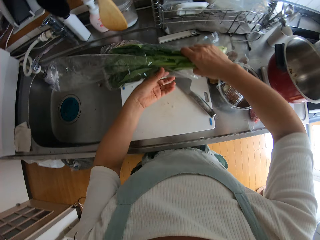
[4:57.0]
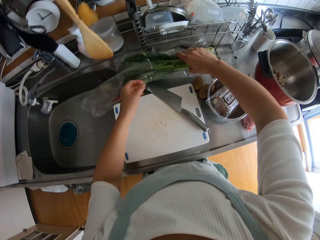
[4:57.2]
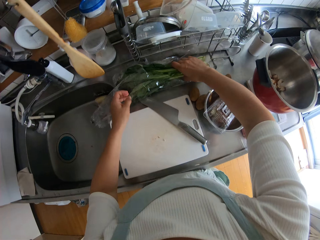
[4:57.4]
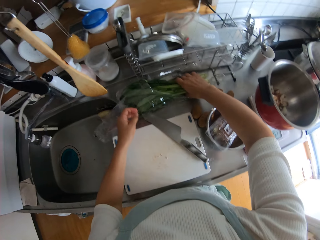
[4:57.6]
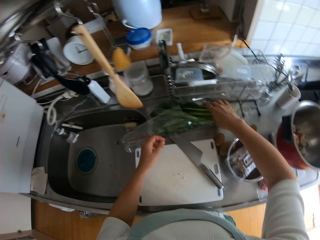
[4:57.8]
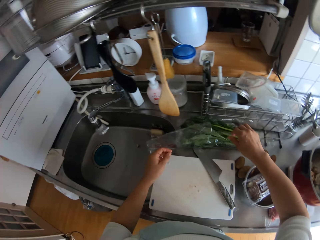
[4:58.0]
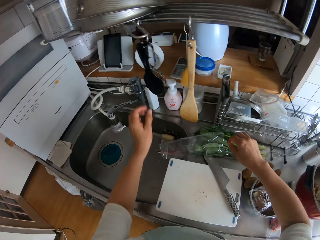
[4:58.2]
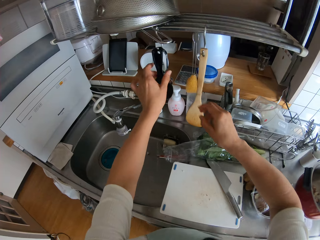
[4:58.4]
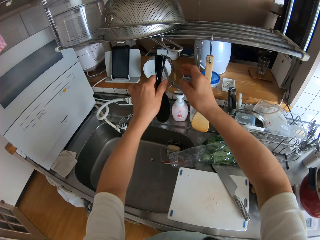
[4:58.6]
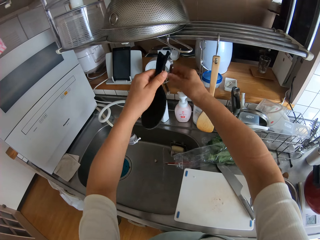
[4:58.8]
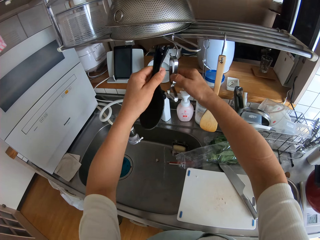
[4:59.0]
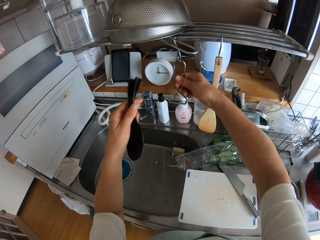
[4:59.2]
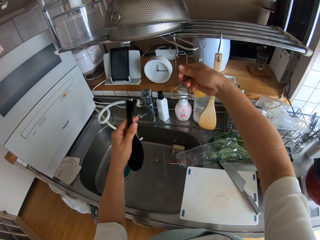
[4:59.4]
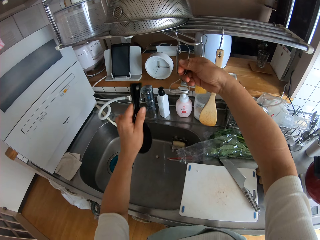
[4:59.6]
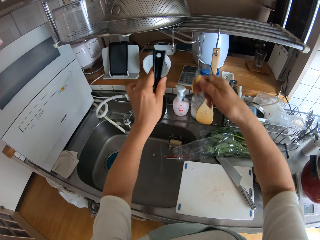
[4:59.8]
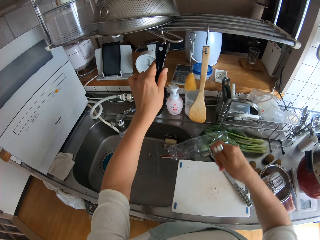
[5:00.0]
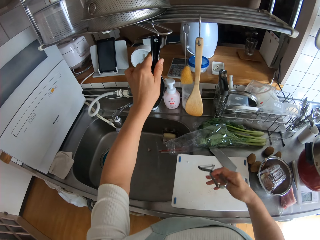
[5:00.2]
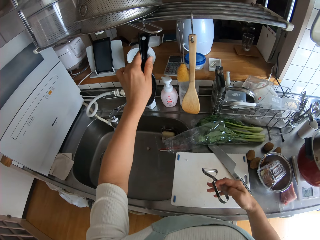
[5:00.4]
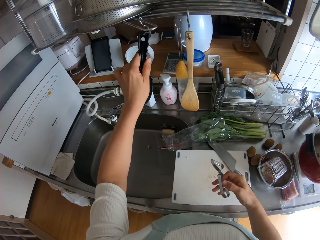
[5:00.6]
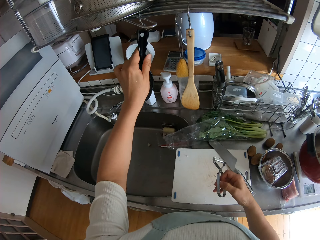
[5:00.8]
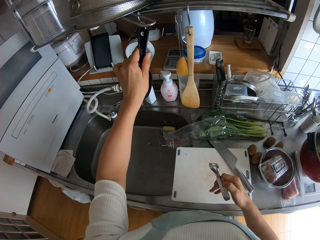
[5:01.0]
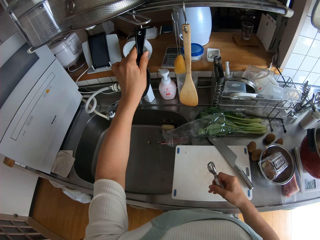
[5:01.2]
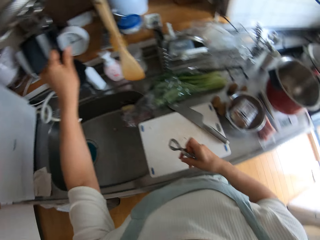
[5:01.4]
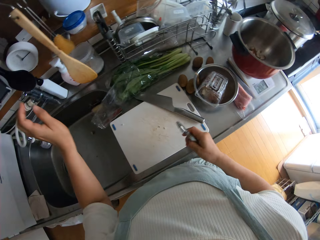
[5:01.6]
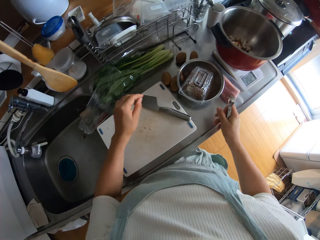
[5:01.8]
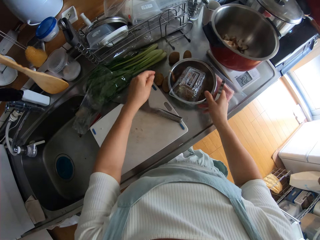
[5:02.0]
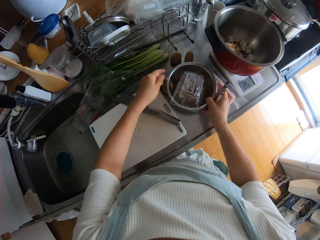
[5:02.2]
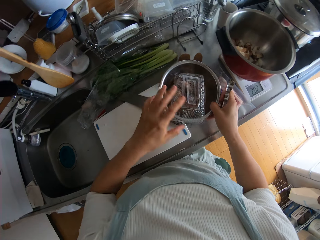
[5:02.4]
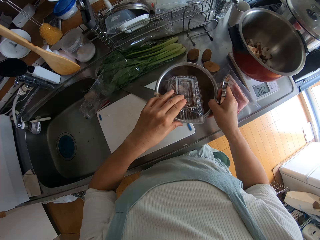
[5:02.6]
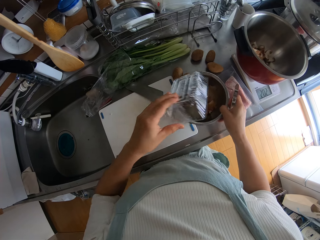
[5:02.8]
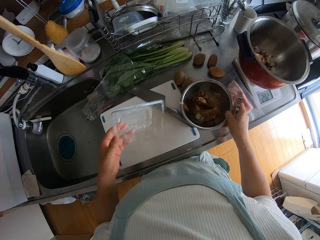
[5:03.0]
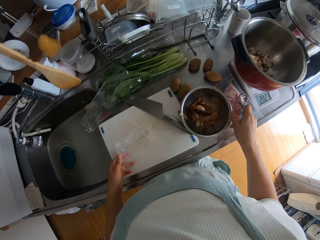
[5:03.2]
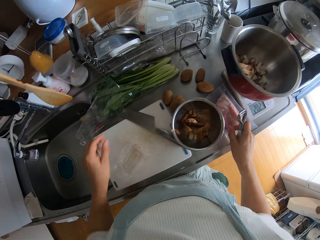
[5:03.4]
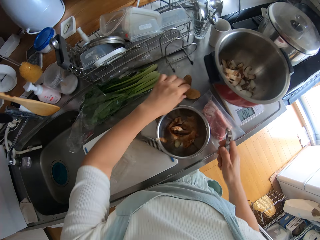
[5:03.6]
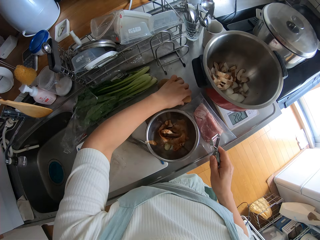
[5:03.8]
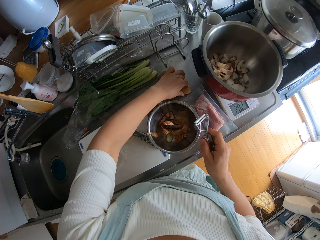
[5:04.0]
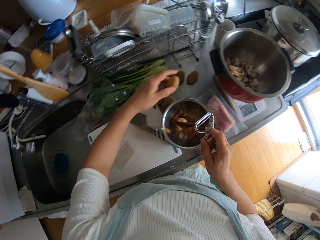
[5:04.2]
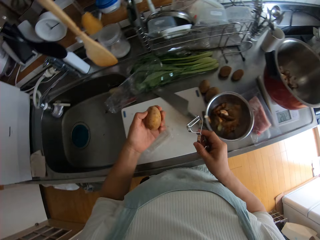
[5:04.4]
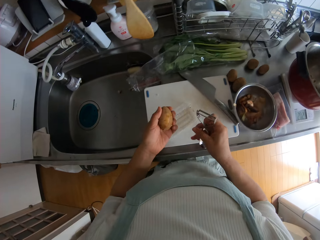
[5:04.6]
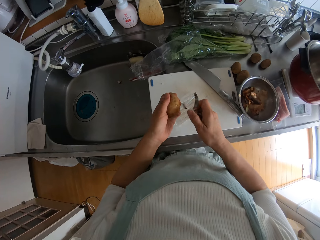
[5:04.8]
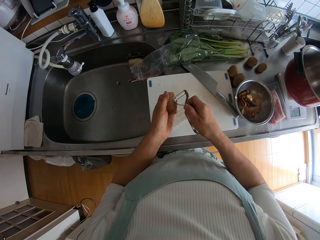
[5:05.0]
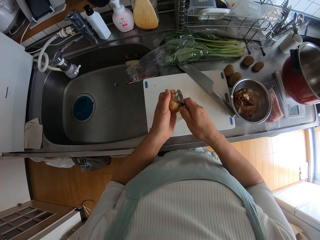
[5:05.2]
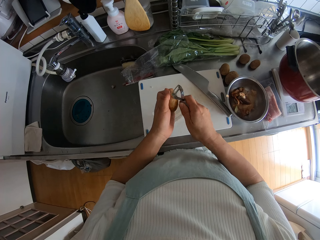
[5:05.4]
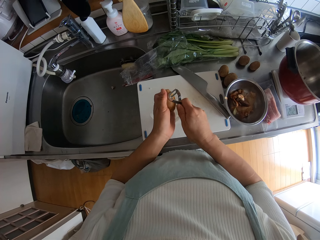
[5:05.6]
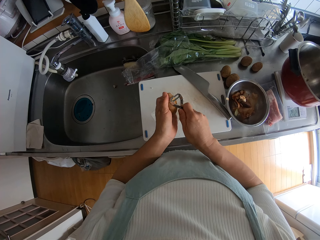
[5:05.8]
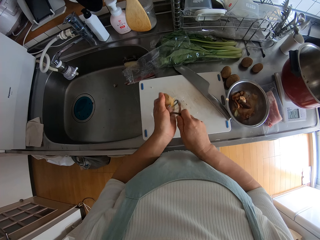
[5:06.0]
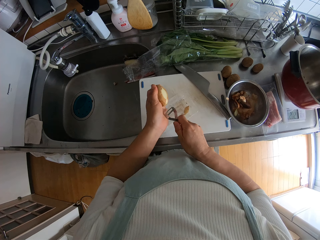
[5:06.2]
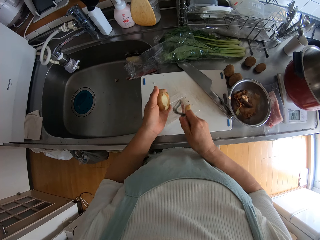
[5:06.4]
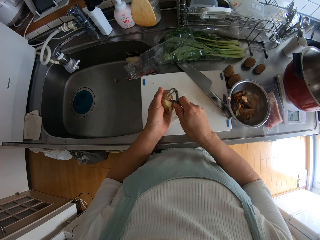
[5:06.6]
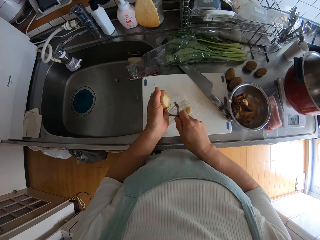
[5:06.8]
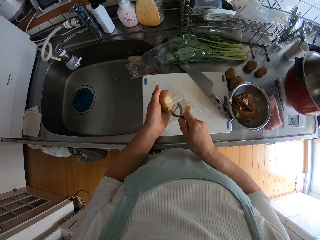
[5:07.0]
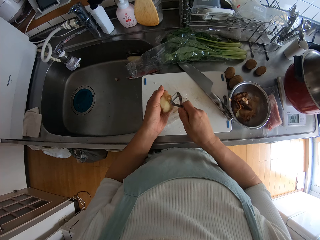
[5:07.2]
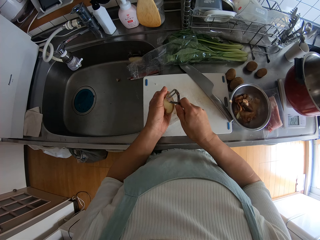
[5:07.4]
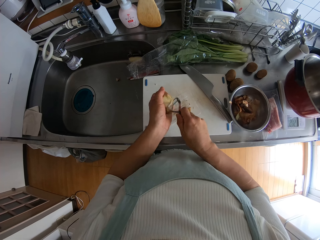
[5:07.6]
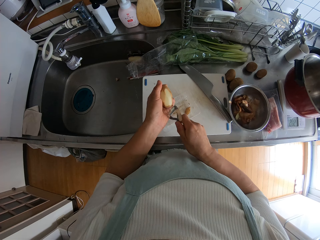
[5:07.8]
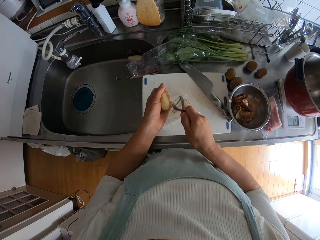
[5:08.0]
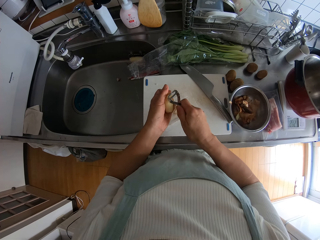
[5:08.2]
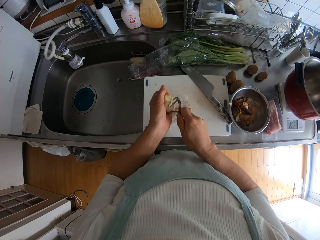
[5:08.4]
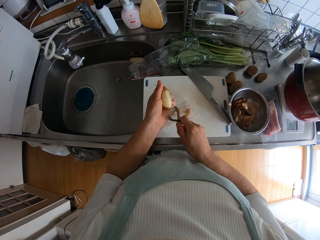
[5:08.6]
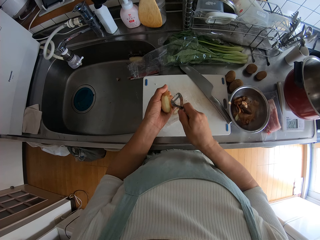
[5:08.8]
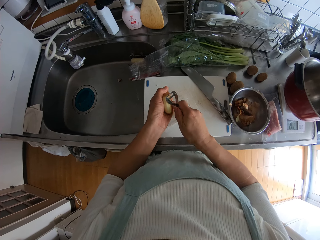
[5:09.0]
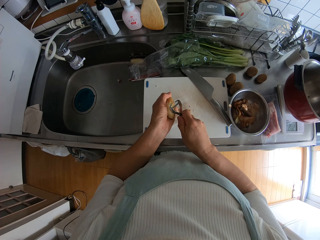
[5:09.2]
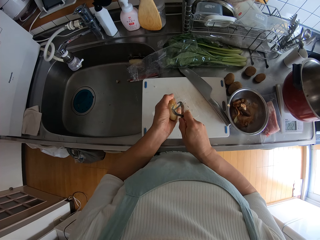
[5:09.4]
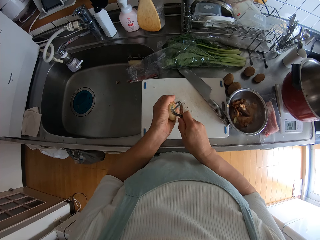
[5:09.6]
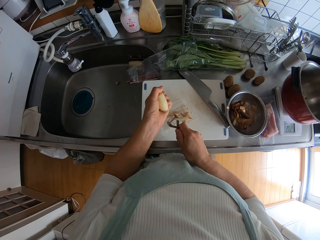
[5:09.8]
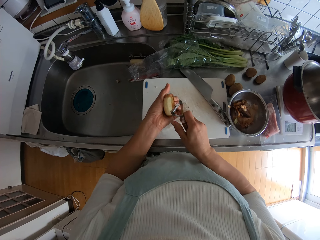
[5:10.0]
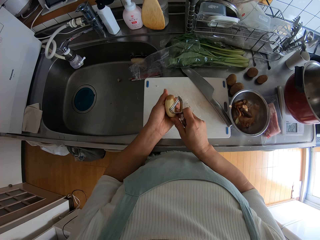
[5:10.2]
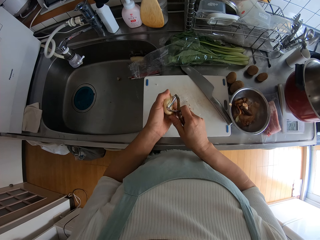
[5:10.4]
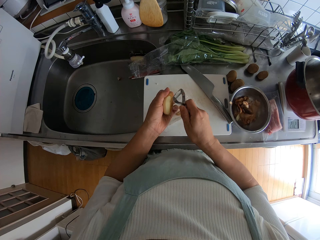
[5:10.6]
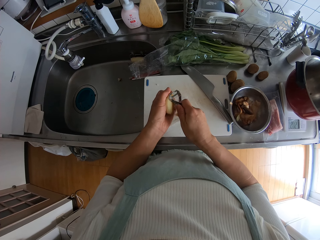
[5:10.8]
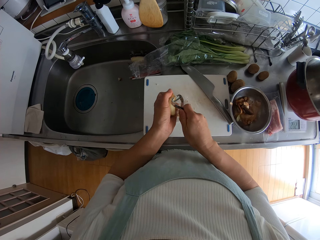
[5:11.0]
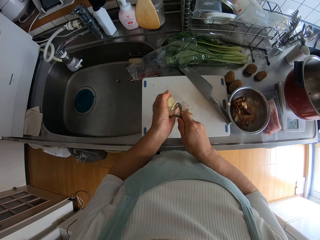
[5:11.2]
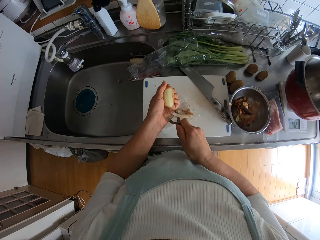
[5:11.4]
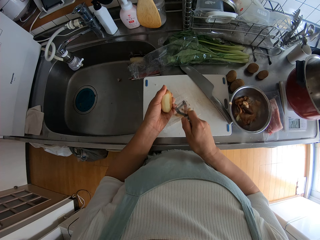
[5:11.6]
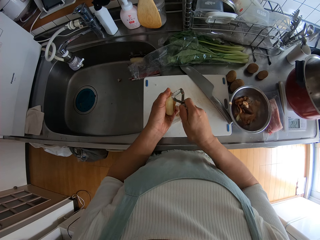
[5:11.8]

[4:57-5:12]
The camera wearer drops the nylon of leeks on the countertop. She removes a serving spoon from the hanger. She removes the potato peeler from the hanger. She hangs the serving spoon on the hanger. She carries the stainless bowl from the countertop with her right hand. She picks the pack from the stainless bowl. She drops the stainless bowl on the countertop. She drops the pack on the chopping board. She picks an Irish potato from the countertop. She peels the skin of the potato into the pack with the potato peeler.

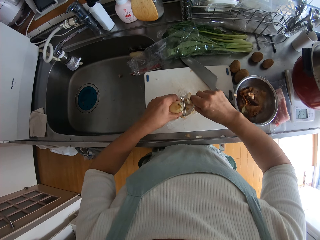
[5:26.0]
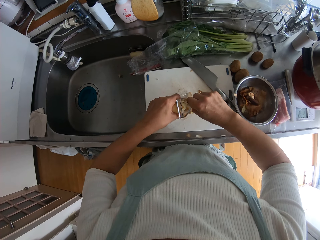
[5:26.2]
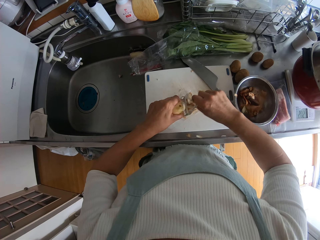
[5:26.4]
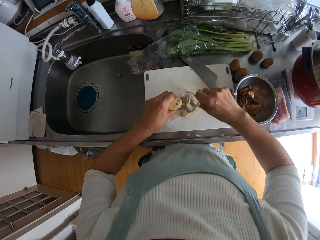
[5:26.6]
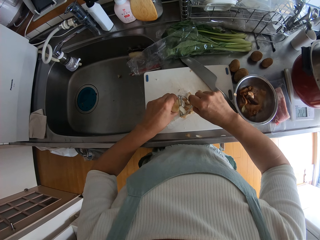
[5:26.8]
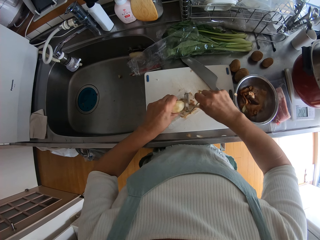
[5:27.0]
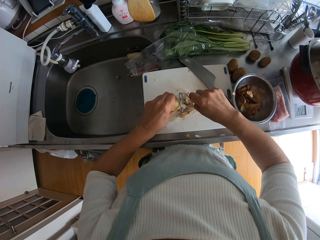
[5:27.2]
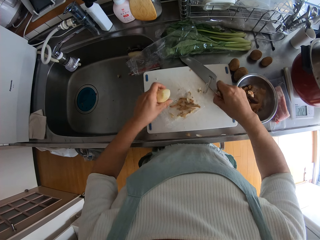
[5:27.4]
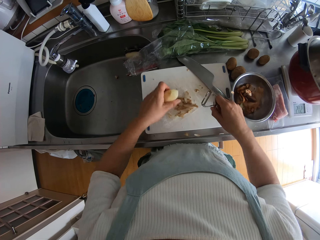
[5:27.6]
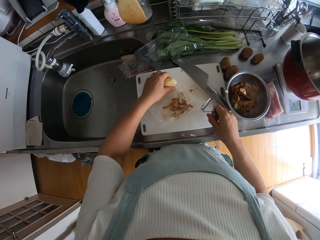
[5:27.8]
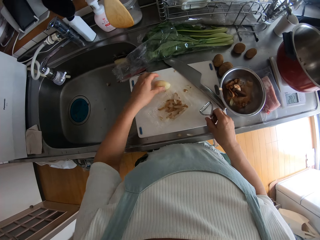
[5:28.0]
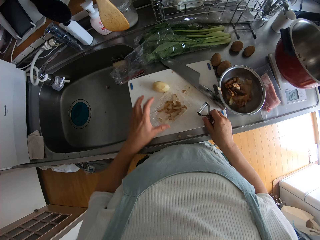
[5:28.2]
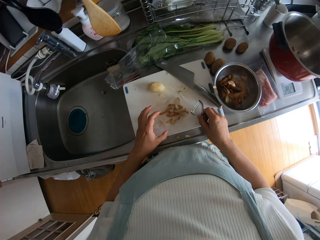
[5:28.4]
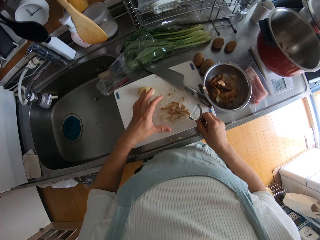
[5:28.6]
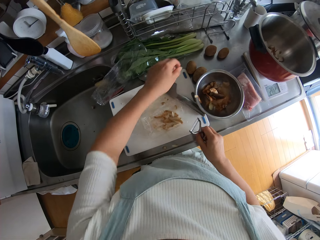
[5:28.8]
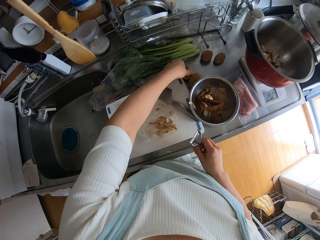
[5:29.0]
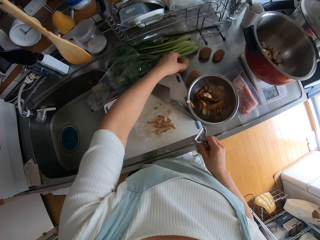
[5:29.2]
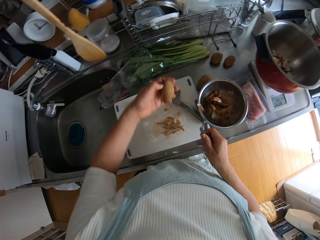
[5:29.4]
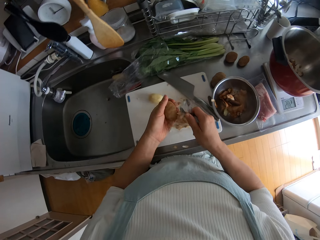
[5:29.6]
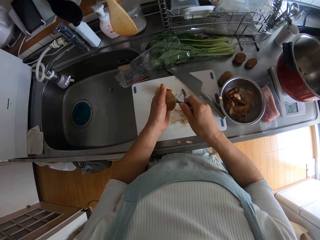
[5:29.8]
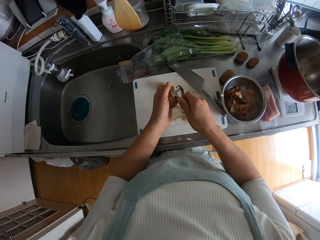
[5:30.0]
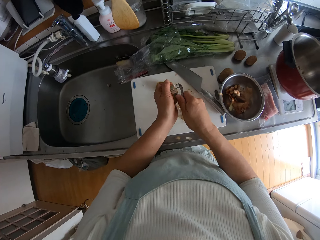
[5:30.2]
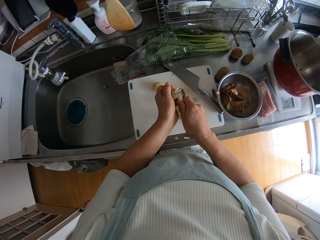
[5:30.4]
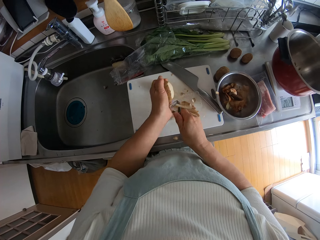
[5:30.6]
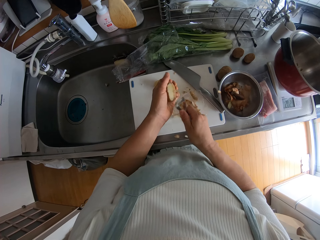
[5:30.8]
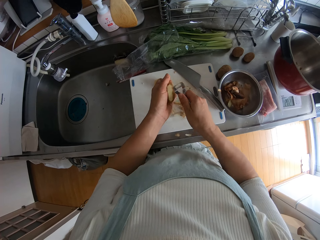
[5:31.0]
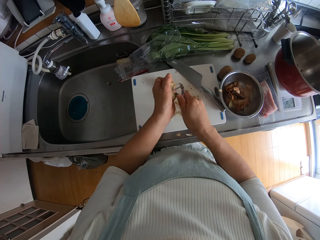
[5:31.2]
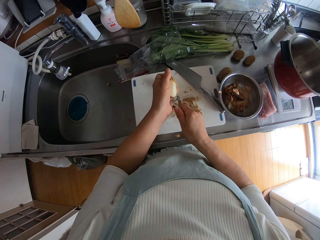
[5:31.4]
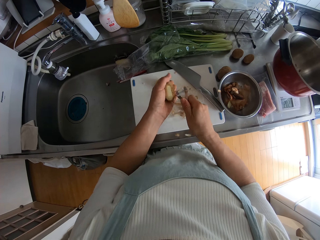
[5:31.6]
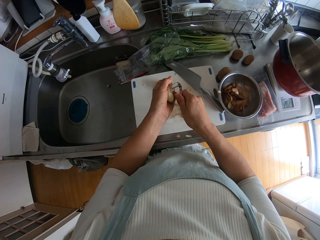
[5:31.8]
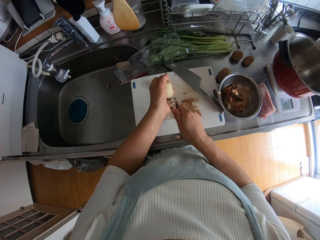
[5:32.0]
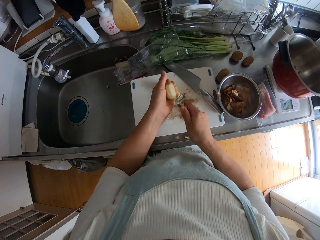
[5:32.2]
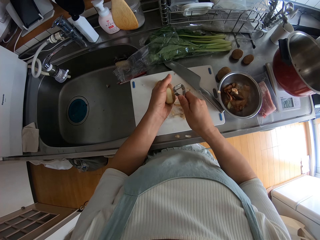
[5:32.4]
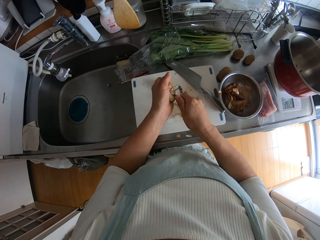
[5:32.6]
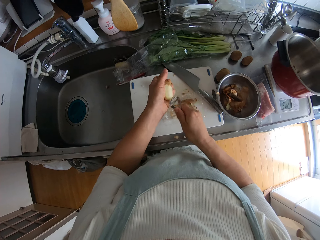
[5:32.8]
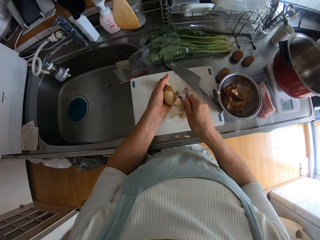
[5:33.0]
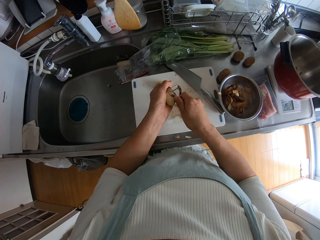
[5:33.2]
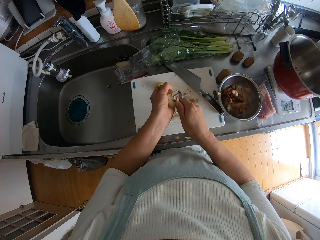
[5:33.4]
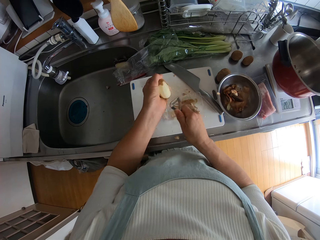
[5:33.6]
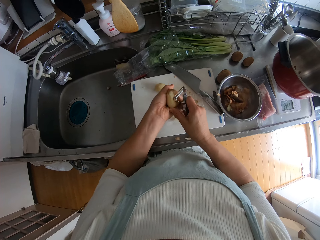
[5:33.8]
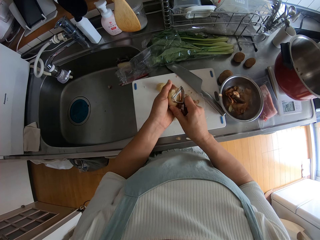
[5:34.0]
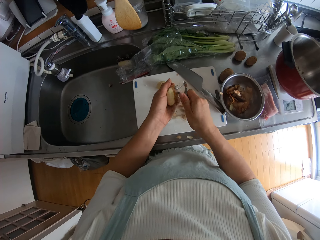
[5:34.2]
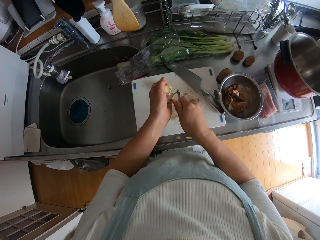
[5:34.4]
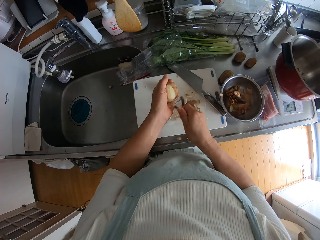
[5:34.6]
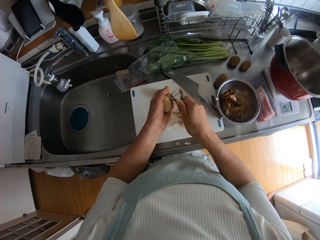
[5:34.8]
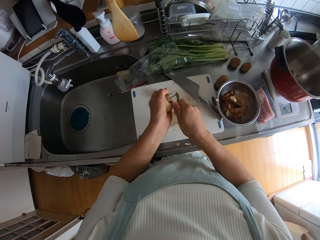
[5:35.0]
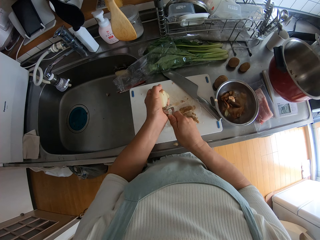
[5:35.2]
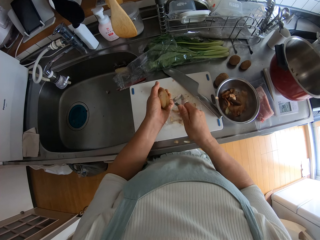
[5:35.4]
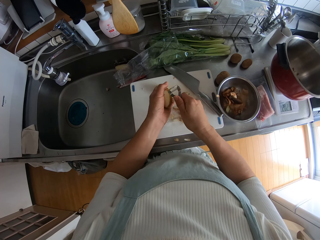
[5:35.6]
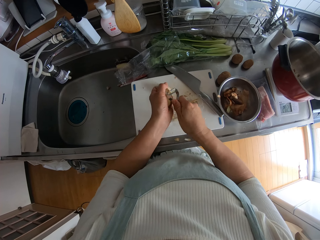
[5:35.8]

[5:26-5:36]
The camera wearer drops the peeled potato on the chopping board. They move the pack with the potato skin on the chopping board. They pick an Irish potato from the countertop. They peel the skin of the potato into the pack with the potato peeler.
